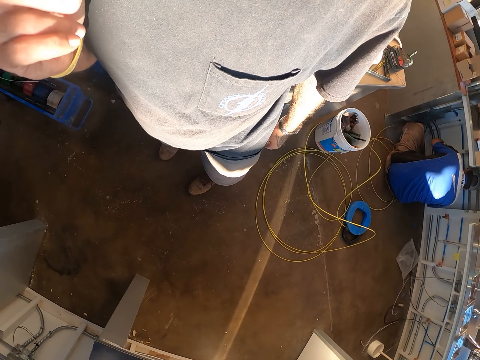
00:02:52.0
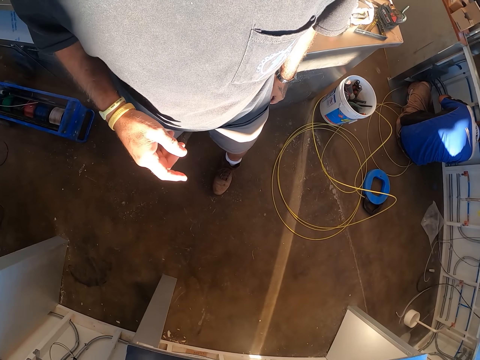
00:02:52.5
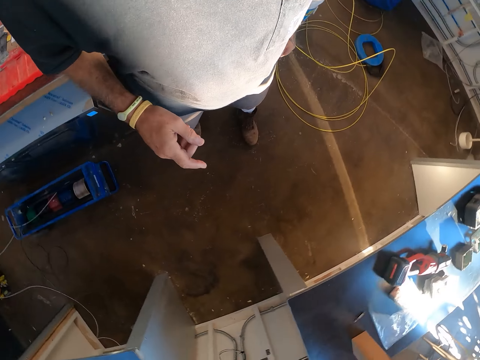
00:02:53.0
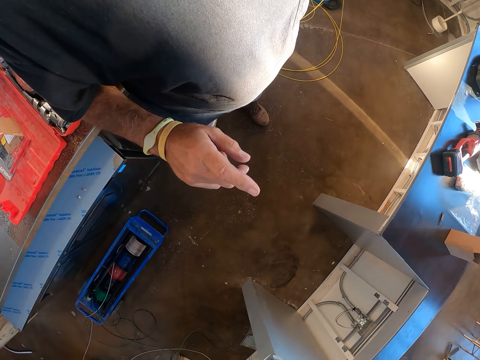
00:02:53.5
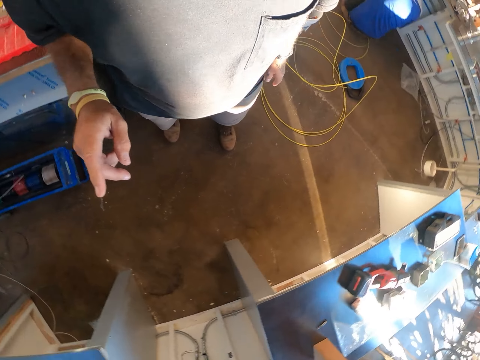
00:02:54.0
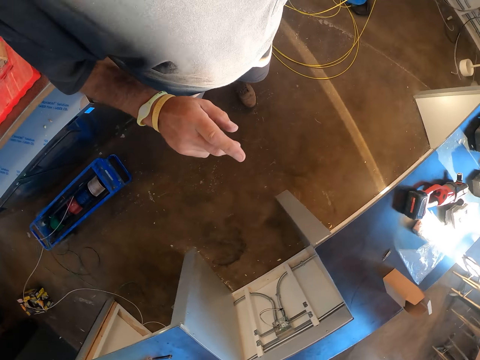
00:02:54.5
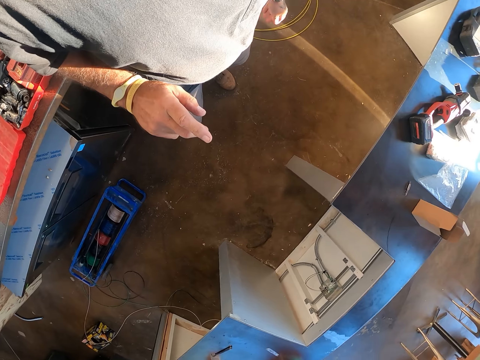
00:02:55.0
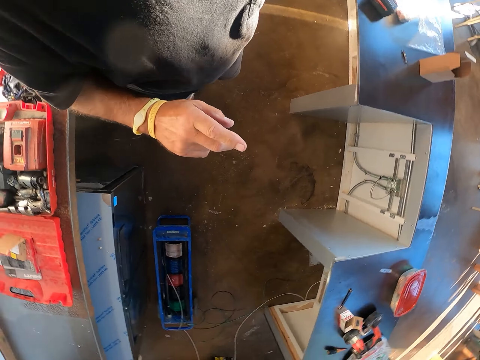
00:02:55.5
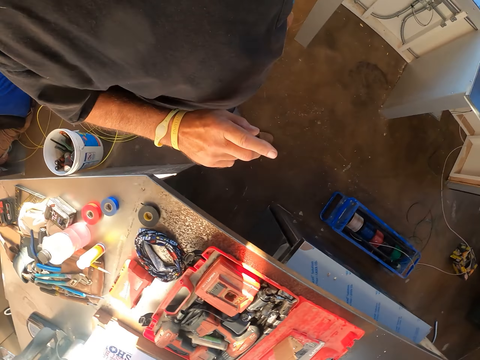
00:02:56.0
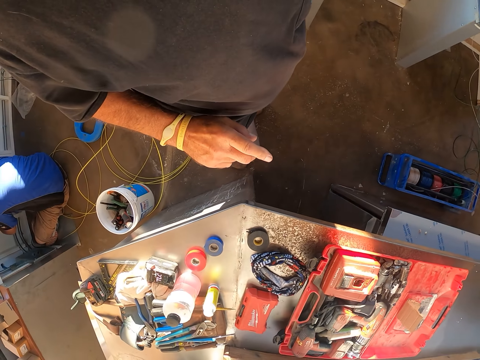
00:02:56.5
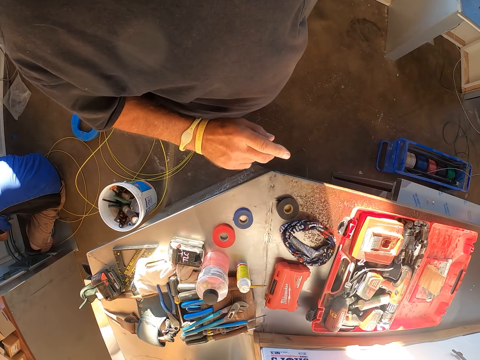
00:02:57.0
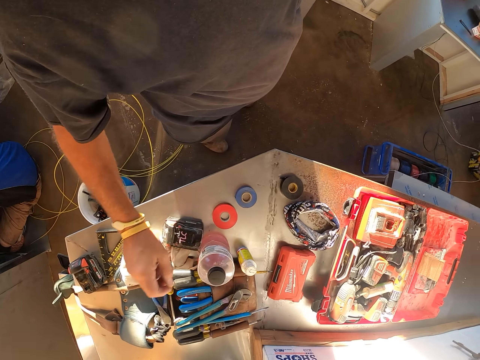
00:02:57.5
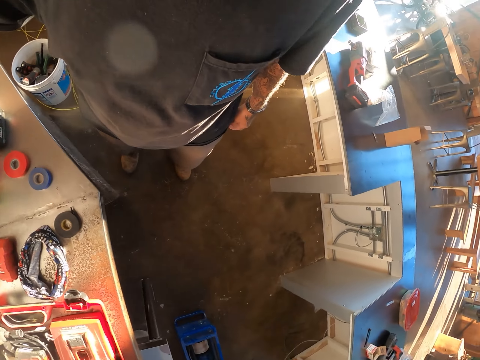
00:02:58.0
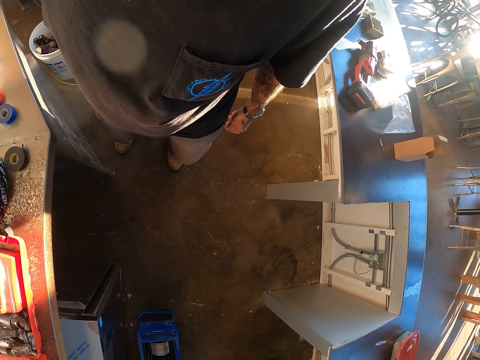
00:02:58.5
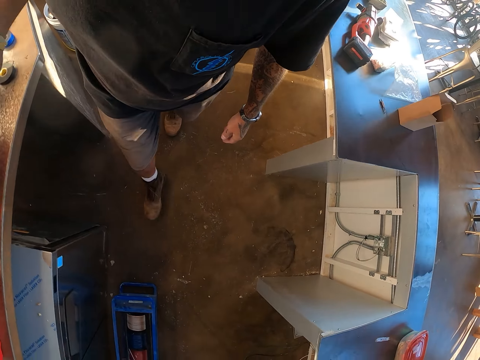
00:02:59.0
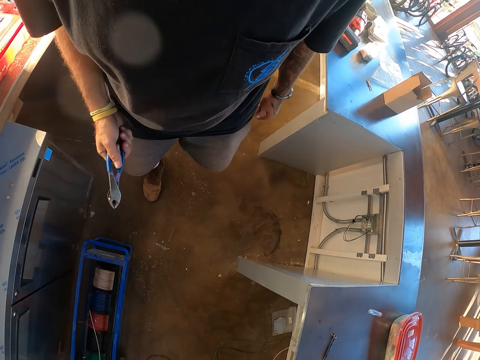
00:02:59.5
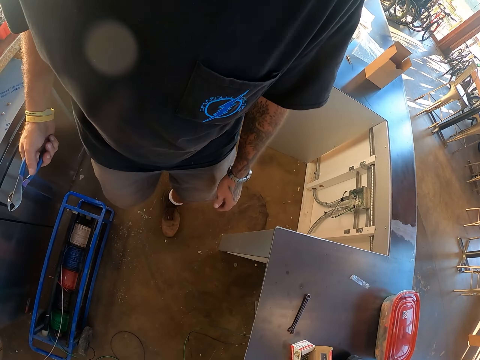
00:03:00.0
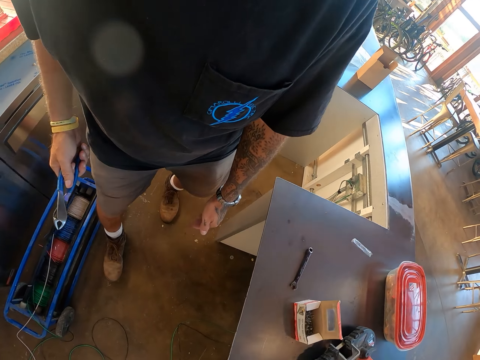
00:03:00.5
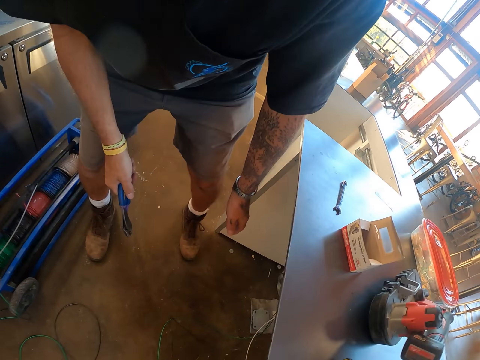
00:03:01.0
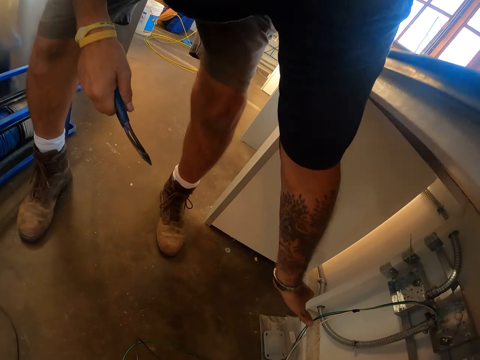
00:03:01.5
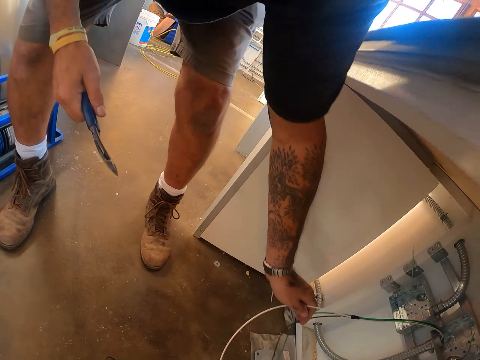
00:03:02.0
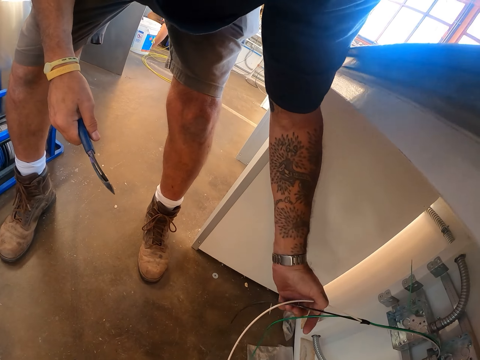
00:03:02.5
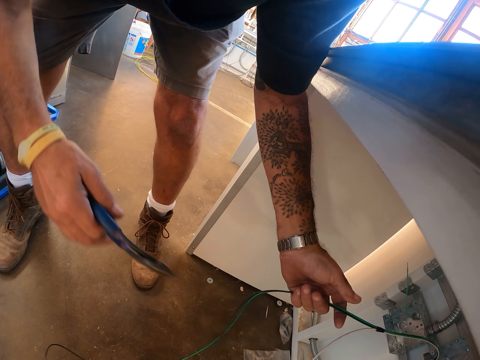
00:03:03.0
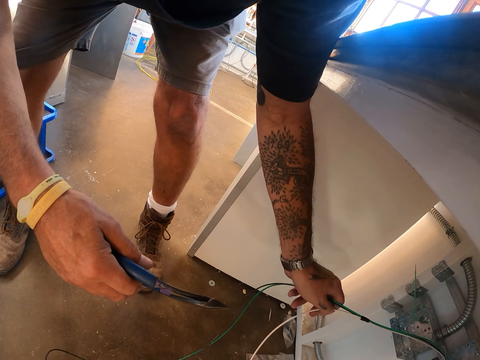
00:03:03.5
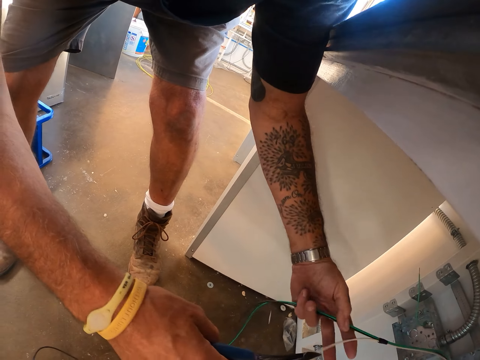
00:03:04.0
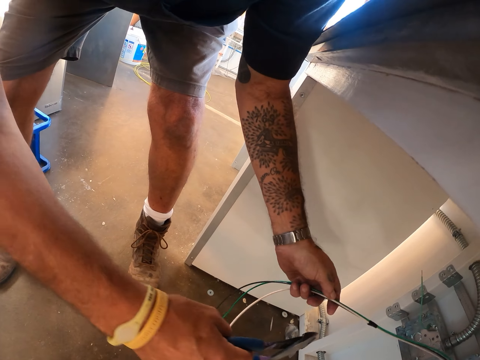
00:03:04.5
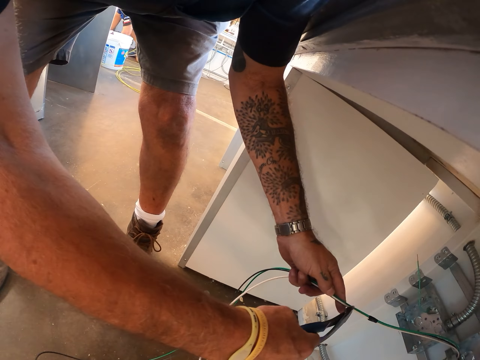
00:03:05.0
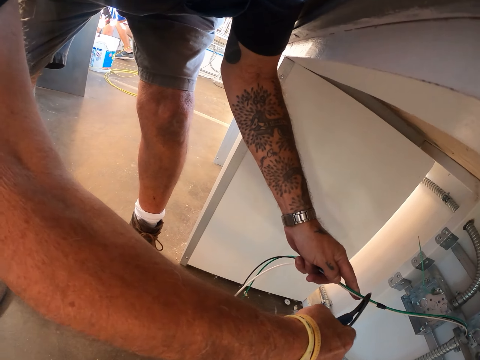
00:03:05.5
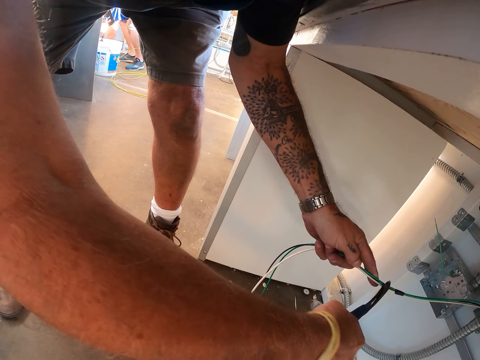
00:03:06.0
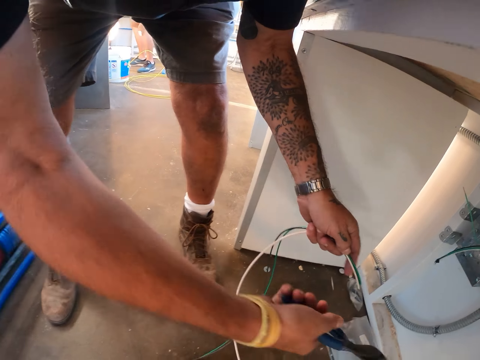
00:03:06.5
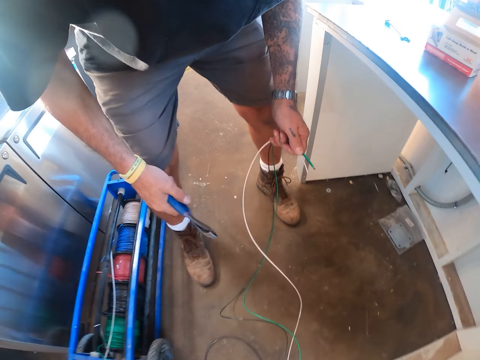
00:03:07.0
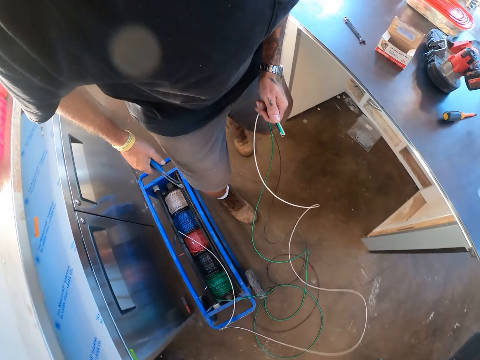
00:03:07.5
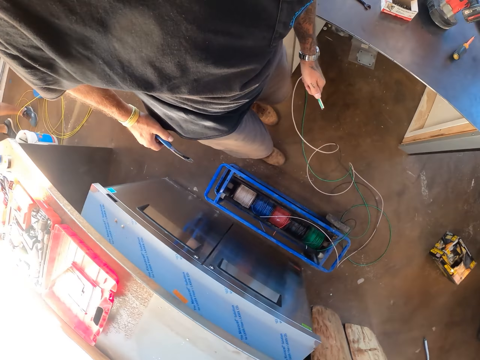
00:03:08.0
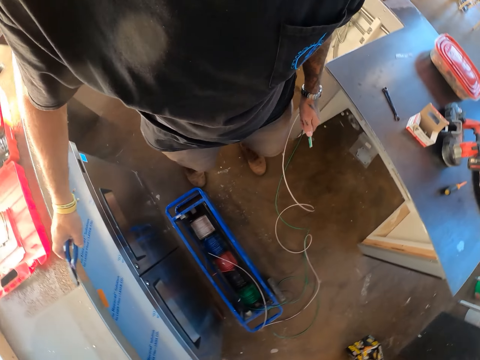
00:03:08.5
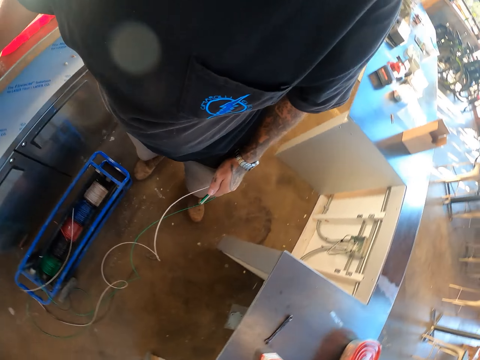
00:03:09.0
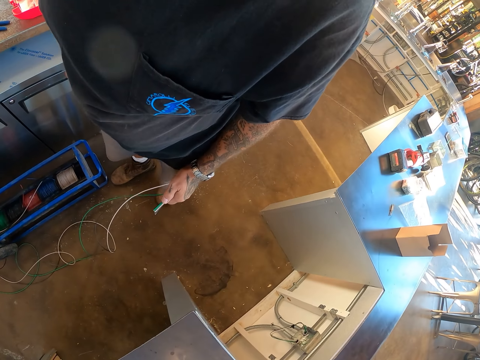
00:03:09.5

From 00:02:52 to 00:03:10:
The camera wearer looks around. They walk around and bend down. They check a wire under the table. They cut wires with the pliers. They stand up.

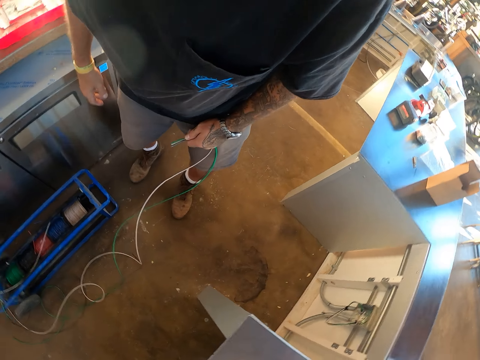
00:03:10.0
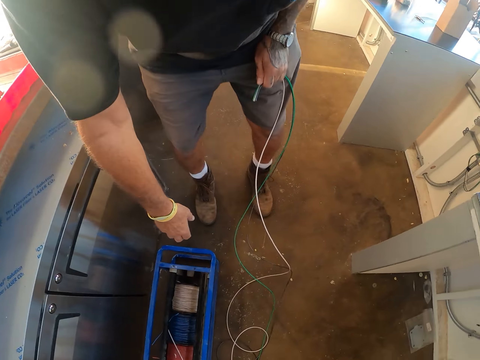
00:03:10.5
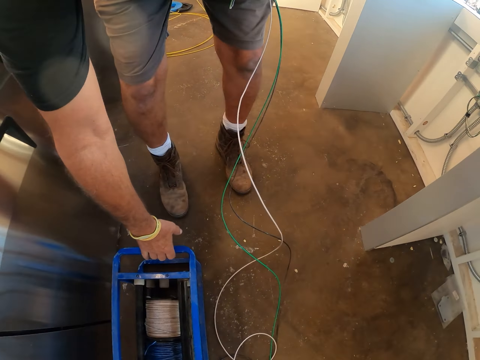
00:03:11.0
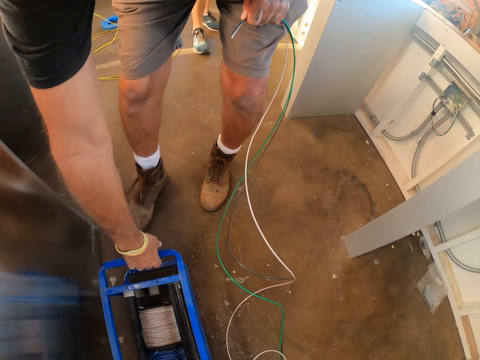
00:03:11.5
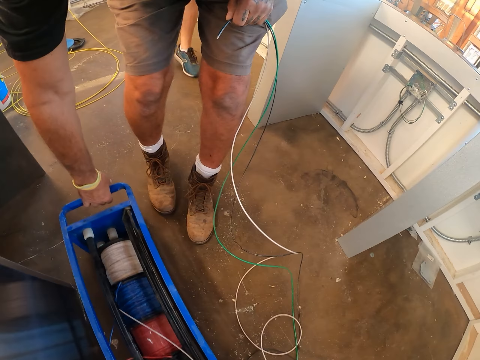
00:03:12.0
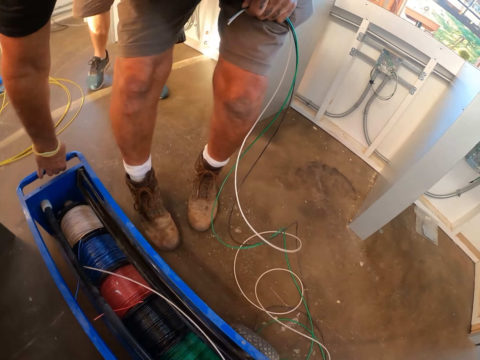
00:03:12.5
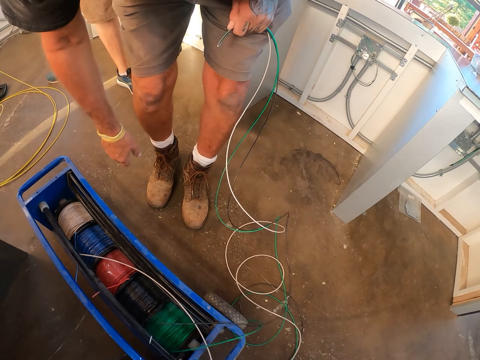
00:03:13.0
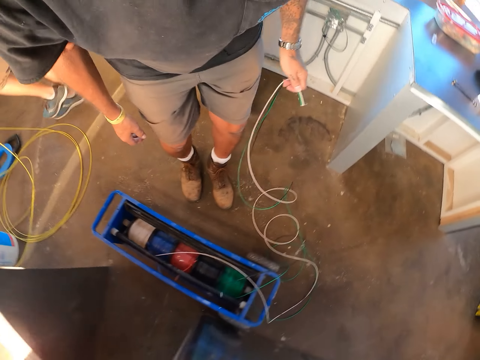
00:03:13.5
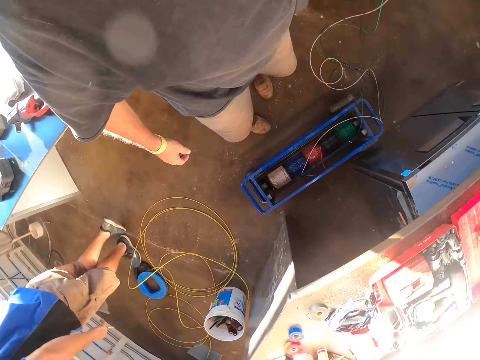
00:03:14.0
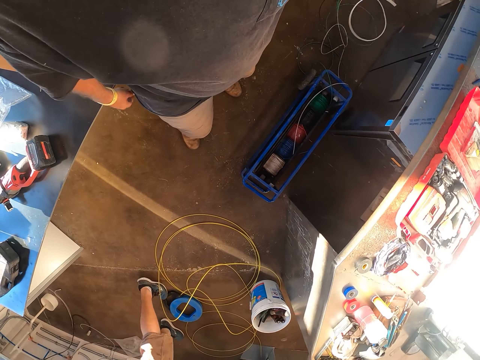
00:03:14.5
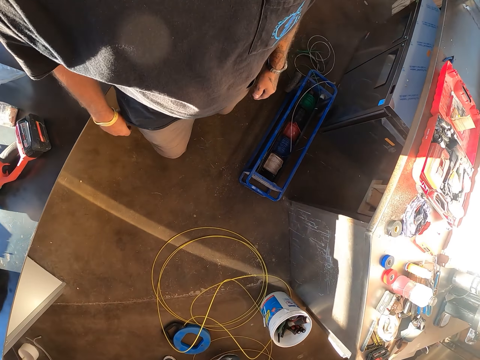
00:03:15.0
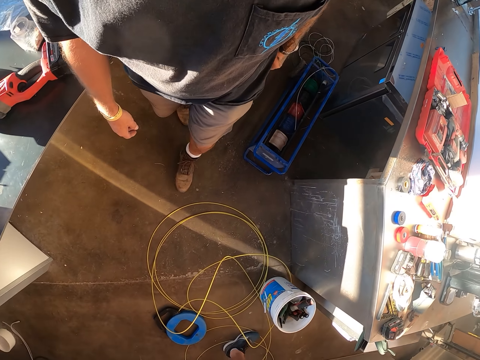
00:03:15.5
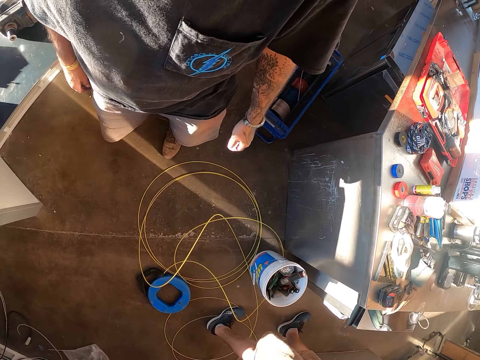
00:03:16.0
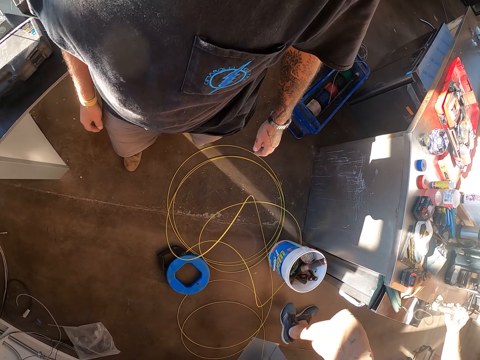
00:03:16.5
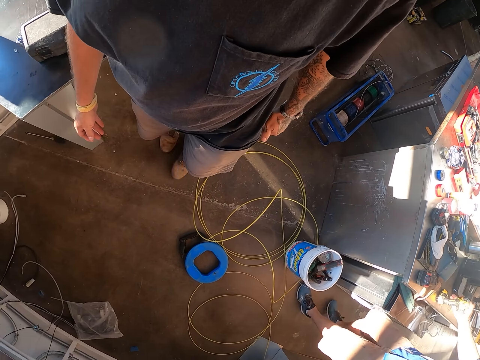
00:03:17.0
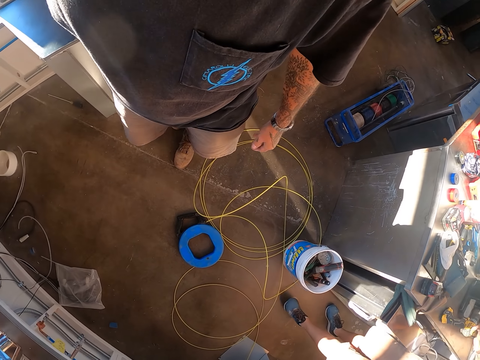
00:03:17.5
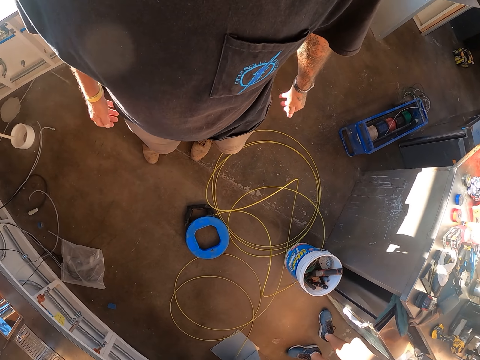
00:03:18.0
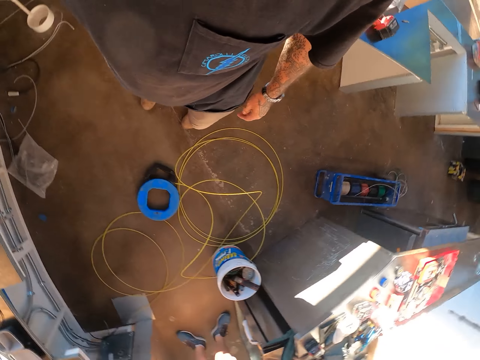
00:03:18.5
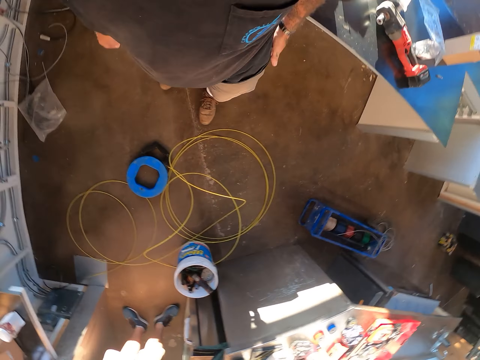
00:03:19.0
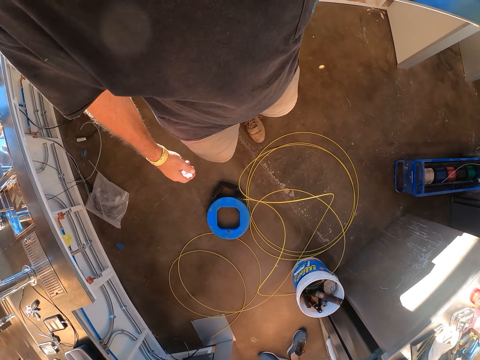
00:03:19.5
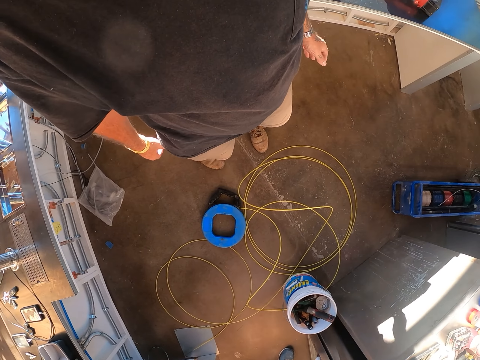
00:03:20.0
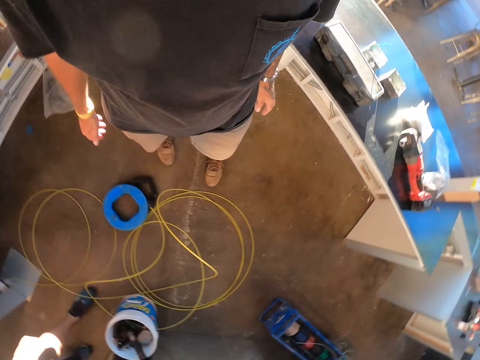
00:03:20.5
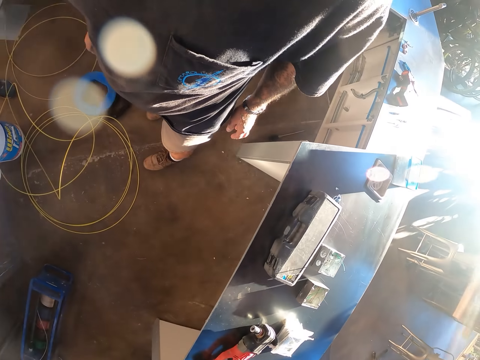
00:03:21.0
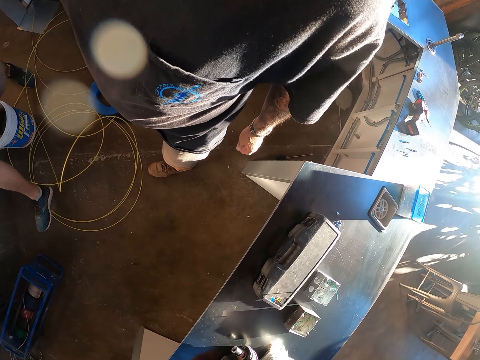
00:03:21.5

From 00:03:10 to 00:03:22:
The camera wearer pulls the electrical wire dispenser on the floor. They walk around. They drop the wire. They look around.
